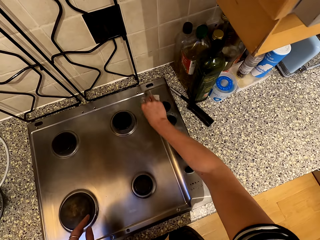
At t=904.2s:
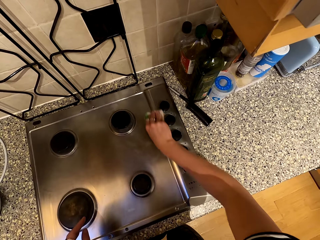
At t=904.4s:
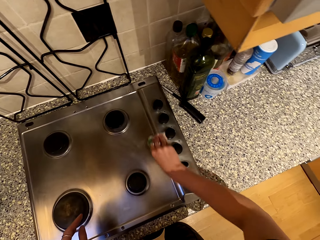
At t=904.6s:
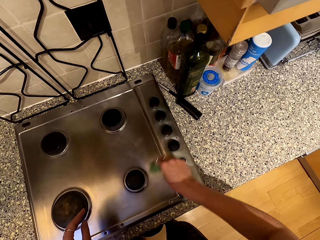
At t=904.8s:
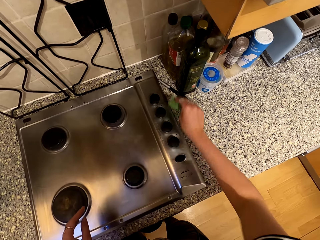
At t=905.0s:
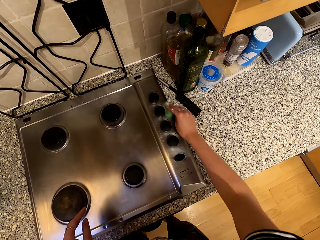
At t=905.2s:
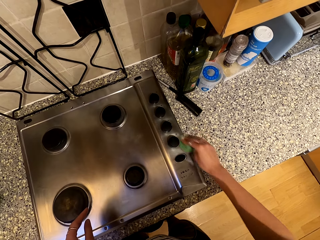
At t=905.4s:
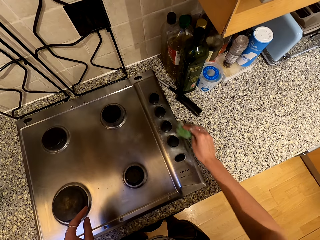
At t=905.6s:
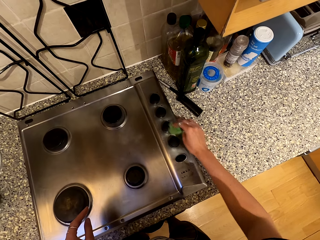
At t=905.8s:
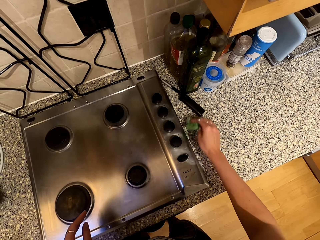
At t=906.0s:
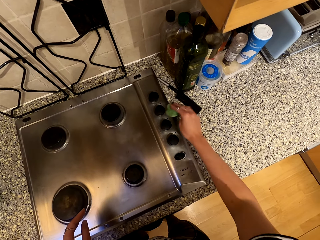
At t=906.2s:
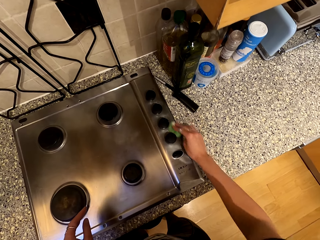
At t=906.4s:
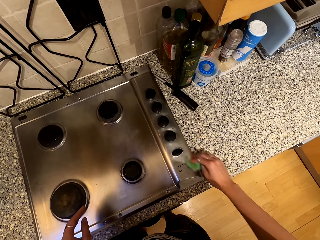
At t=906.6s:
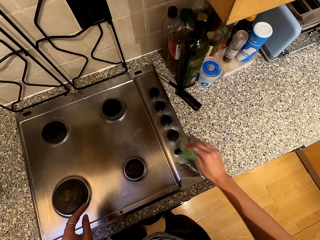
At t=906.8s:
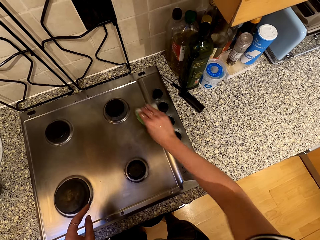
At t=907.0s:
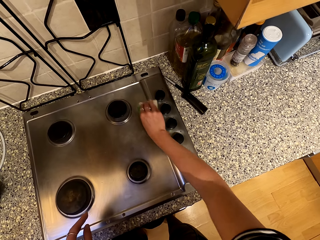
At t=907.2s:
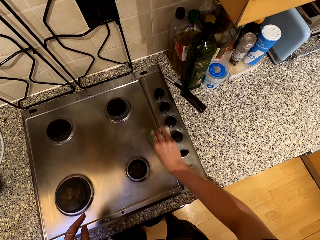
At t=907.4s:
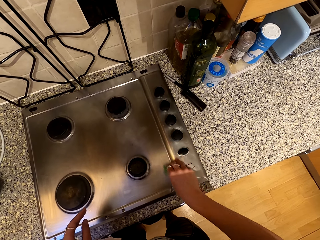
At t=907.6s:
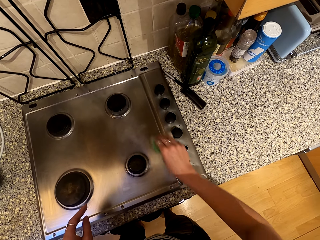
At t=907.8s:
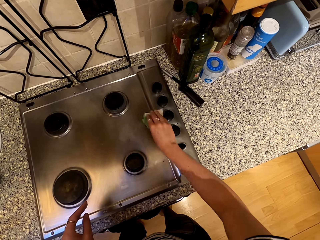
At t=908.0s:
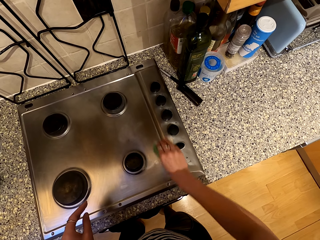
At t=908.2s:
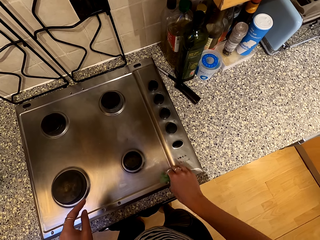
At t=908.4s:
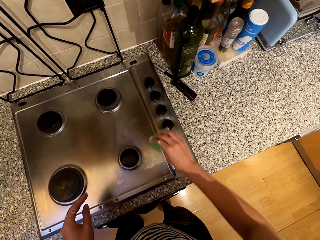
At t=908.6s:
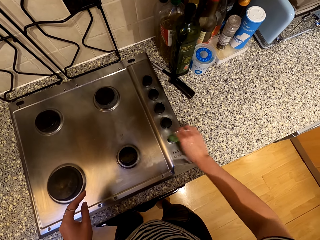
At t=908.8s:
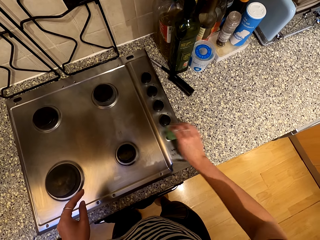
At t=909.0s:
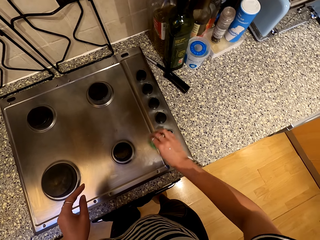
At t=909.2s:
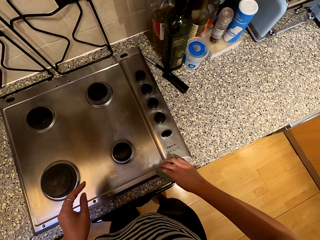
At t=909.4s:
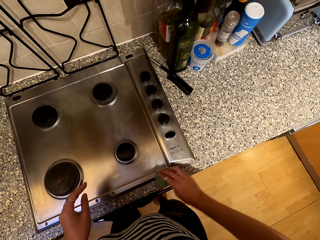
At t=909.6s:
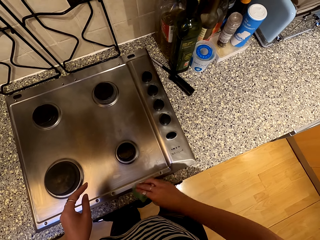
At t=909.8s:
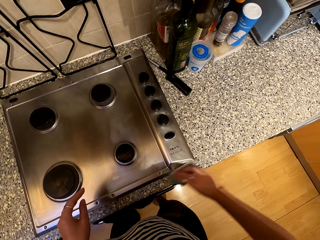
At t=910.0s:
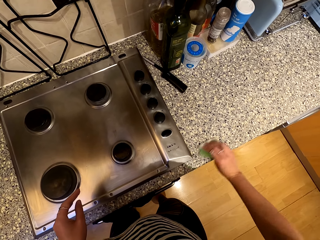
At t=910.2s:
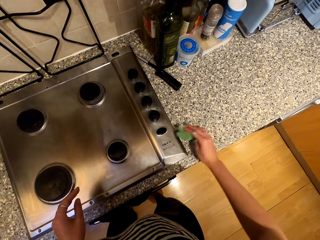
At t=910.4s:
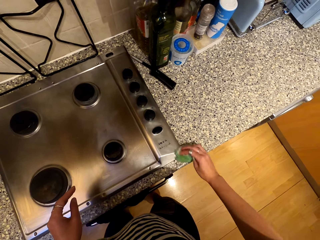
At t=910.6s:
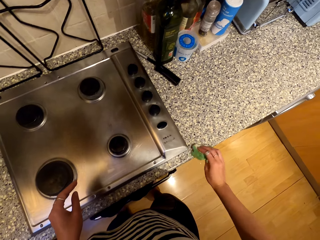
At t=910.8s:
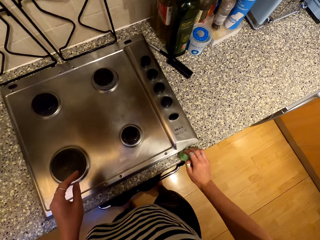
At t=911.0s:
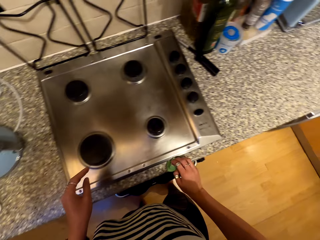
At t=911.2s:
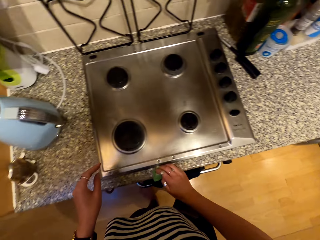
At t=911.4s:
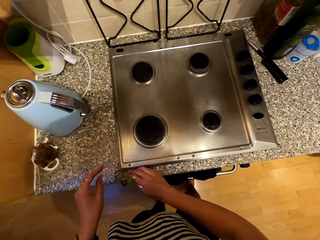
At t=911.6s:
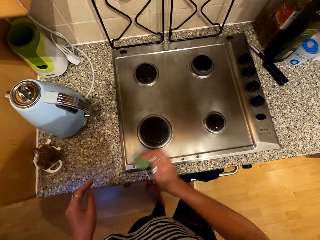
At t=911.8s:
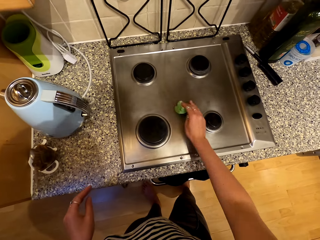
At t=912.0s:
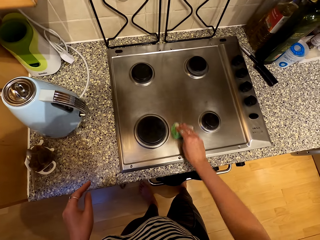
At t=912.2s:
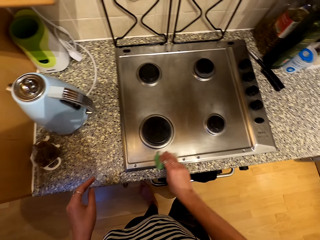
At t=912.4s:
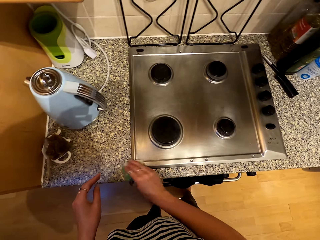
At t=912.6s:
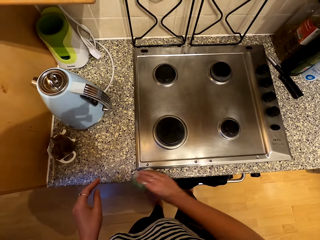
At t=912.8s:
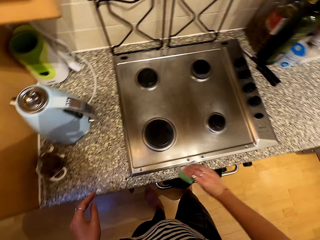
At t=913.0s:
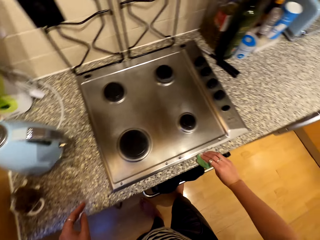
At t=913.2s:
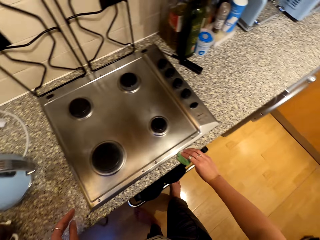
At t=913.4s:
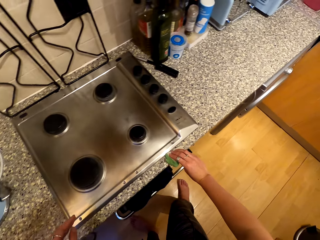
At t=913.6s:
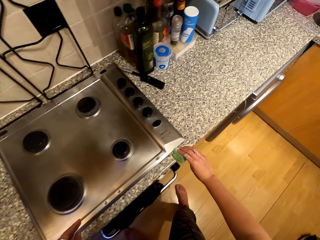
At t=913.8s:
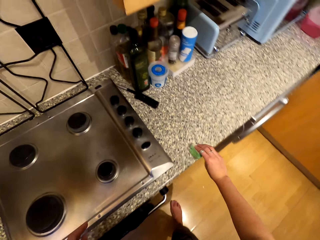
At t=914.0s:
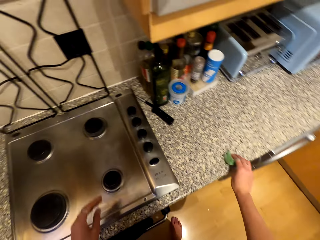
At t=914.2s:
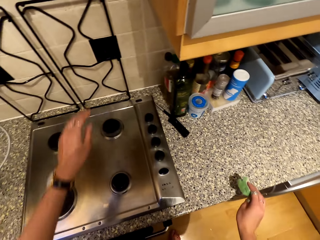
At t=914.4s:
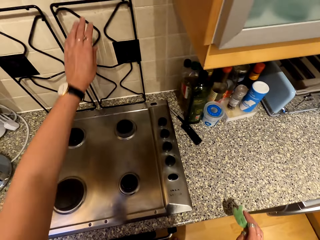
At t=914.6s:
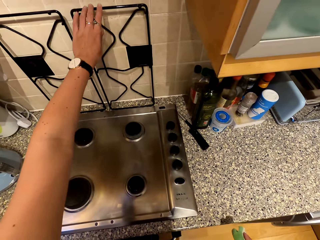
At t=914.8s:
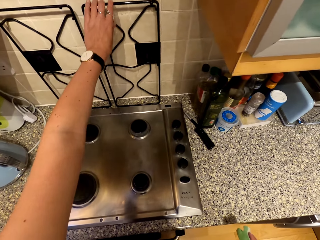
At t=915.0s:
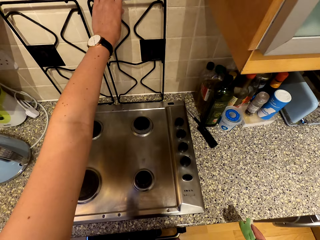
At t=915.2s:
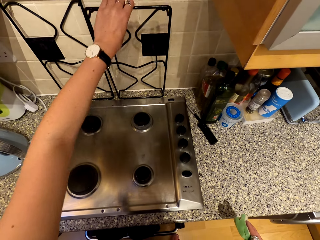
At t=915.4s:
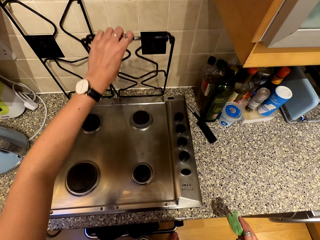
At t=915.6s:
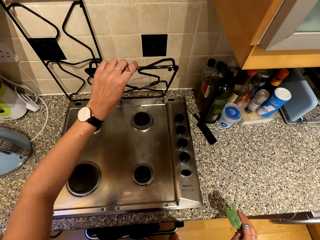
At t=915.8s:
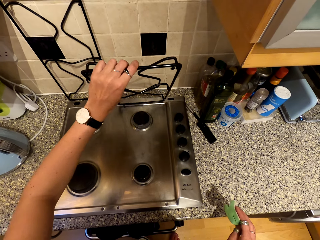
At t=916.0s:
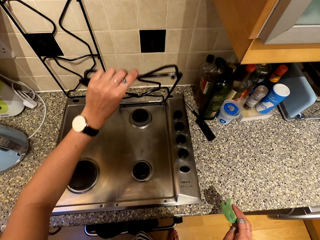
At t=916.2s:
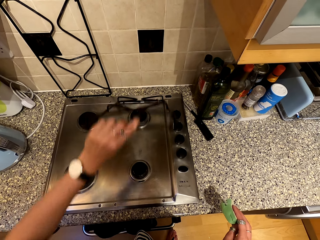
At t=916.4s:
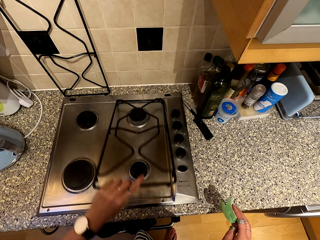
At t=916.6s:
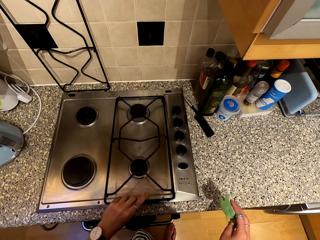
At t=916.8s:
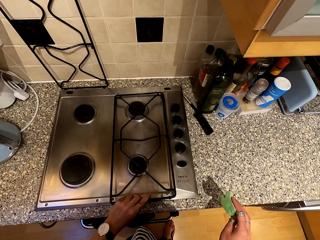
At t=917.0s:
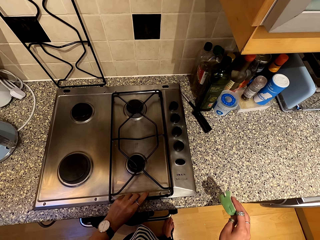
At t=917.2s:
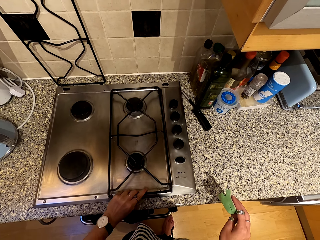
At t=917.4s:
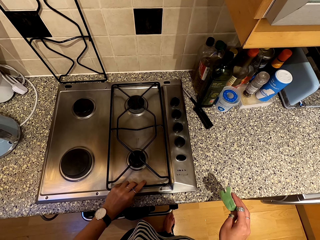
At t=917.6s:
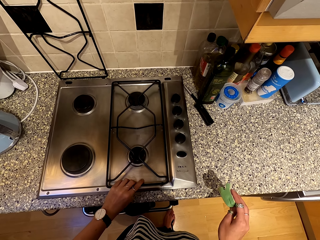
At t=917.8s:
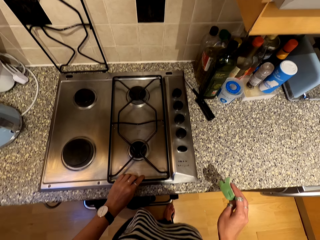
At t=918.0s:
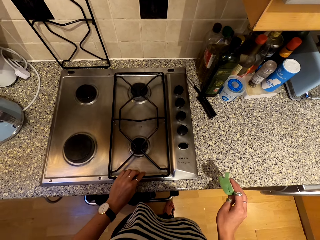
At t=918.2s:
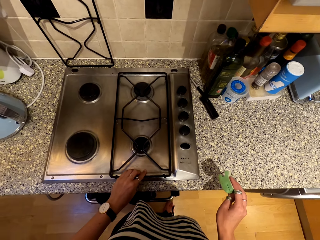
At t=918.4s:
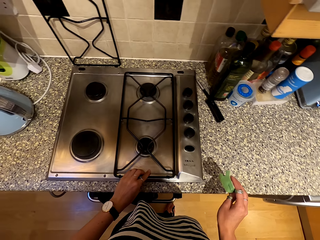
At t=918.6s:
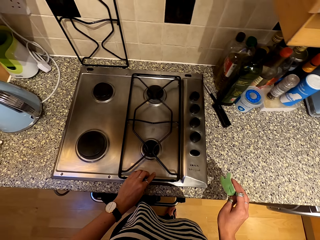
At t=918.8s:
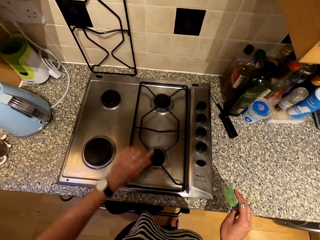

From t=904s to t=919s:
The camera wearer pushes a gas lighter with the right hand on the kitchen top. They clean the cooker with a cleaning sponge. They wipe the kitchen top with the cleaning sponge. They place the cooker top metal on the cooker.

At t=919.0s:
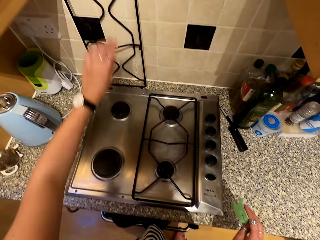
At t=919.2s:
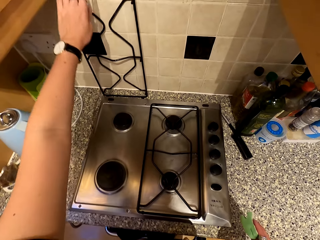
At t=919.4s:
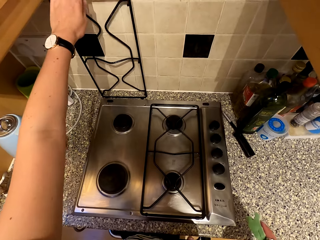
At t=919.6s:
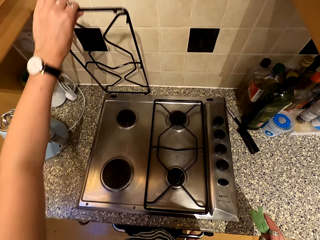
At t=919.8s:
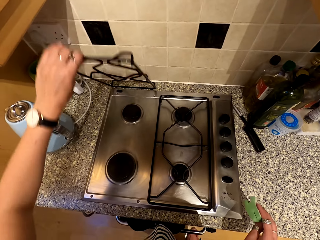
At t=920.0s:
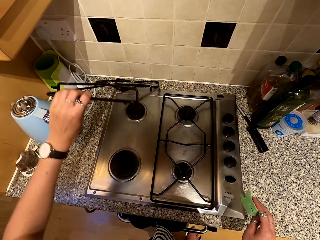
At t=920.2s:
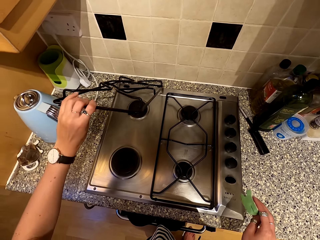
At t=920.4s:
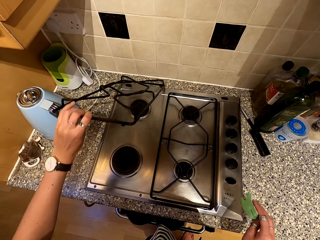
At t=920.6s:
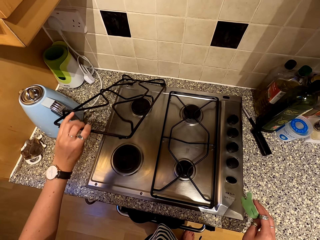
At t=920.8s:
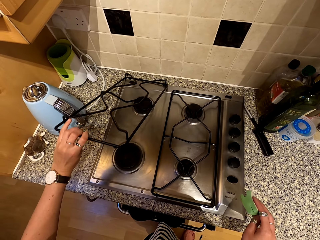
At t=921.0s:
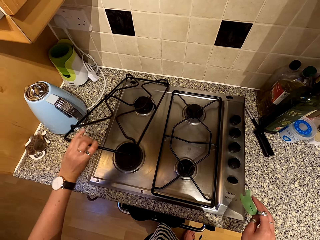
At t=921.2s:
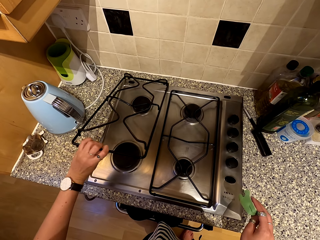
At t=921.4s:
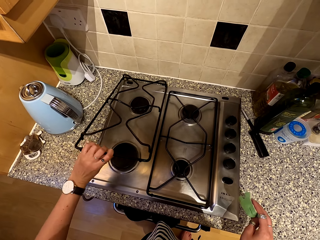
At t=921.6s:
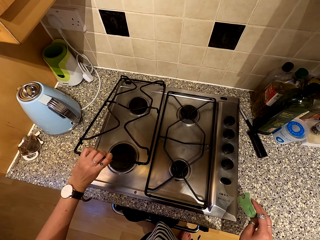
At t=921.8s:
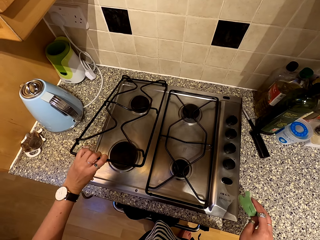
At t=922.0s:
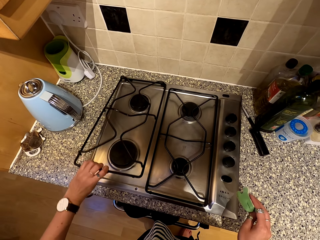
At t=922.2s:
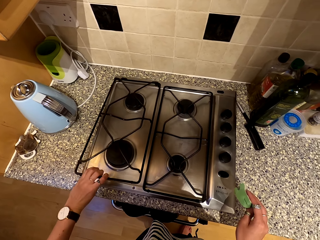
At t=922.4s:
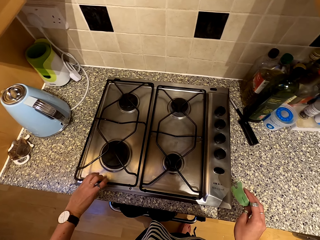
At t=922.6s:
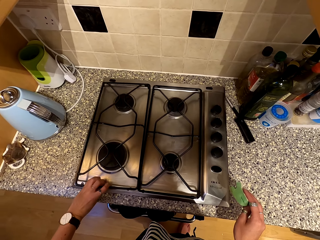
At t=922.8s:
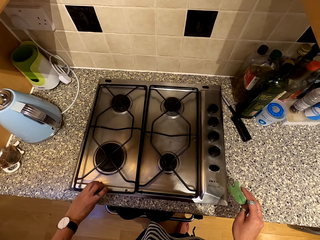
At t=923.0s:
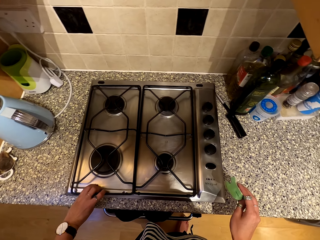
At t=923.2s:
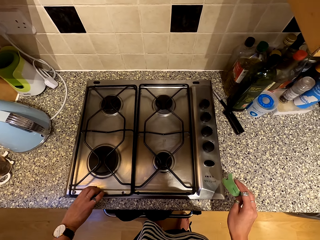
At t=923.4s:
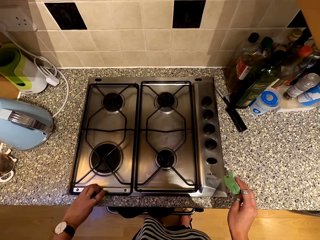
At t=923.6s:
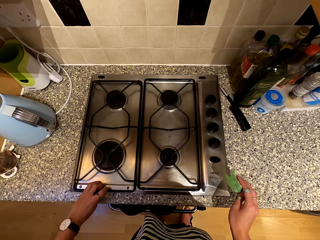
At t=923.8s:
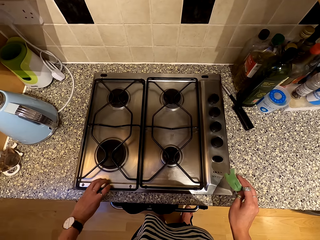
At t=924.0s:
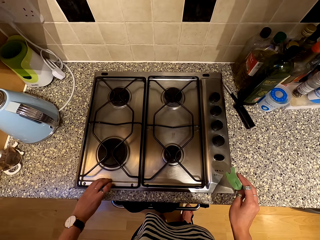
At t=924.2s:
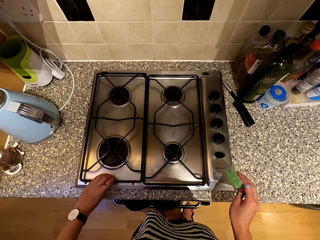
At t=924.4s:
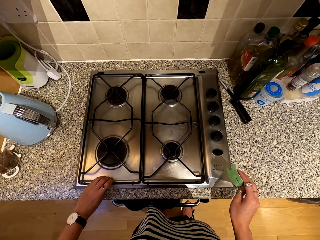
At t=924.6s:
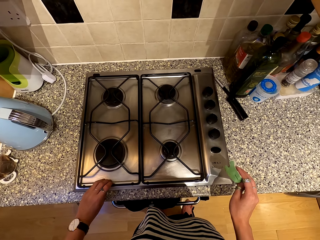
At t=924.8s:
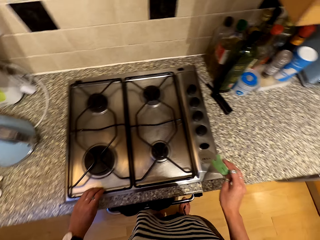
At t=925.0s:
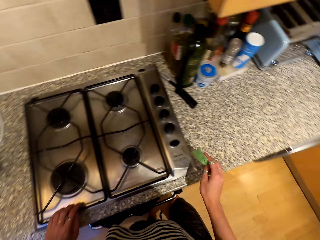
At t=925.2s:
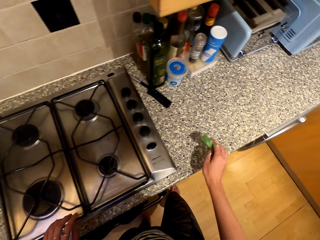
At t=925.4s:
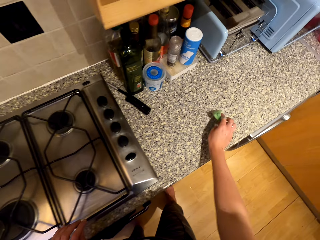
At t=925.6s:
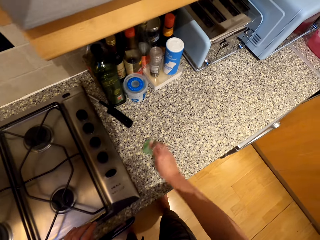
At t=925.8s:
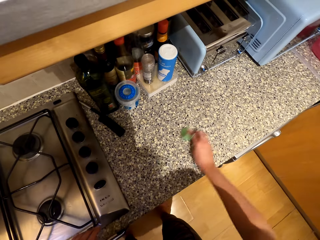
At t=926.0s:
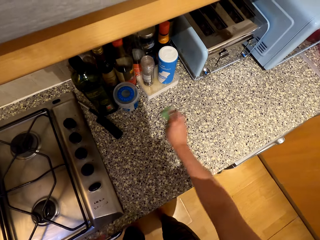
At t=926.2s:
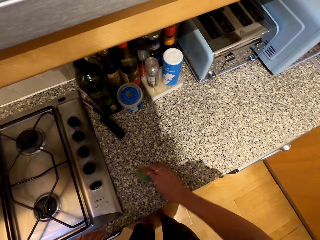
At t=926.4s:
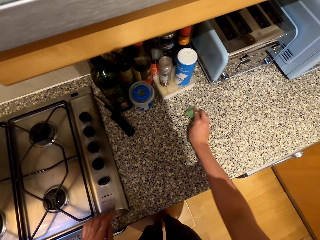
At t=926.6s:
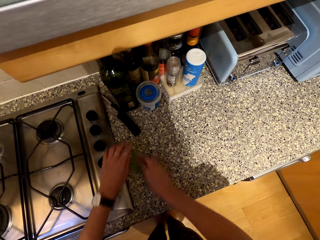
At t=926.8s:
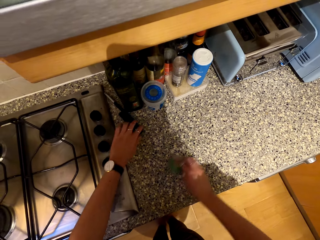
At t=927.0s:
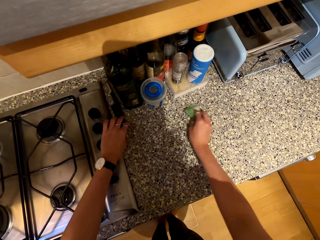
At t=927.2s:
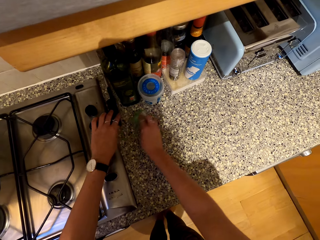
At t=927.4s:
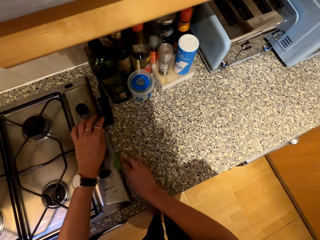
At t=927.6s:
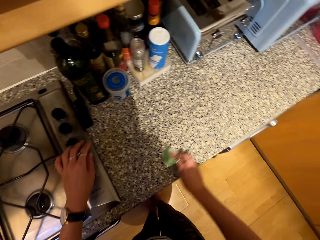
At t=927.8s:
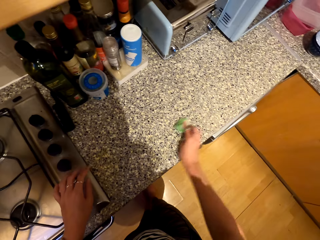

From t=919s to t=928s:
The camera wearer places the cooker top metal on the cooker. They wipe the kitchen top with a cleaning sponge. They clean the cabinet with the sponge. They push a gas lighter on the kitchen top.
